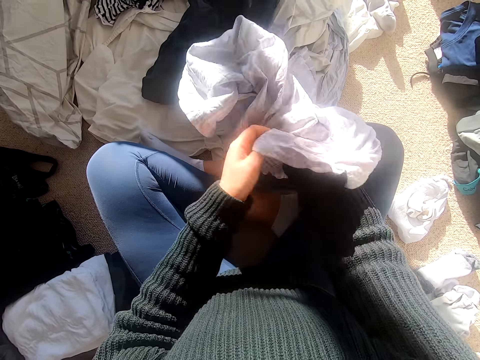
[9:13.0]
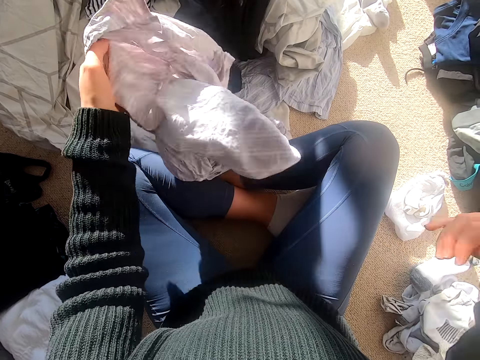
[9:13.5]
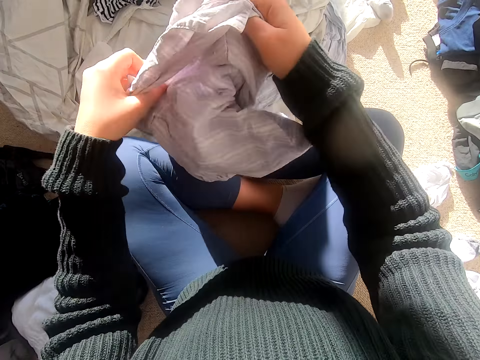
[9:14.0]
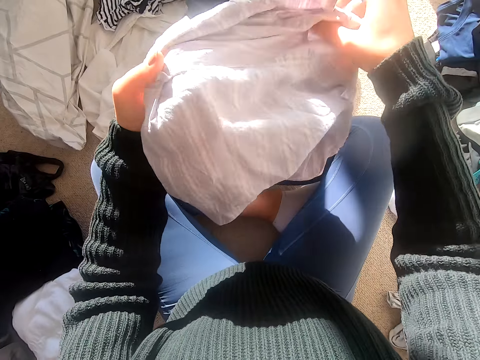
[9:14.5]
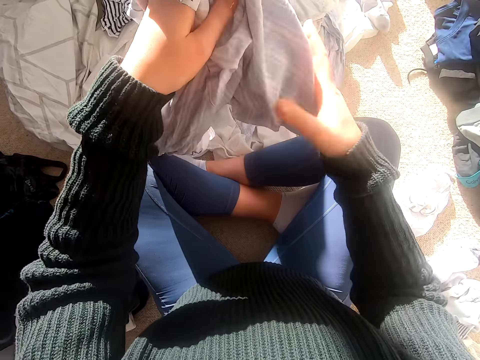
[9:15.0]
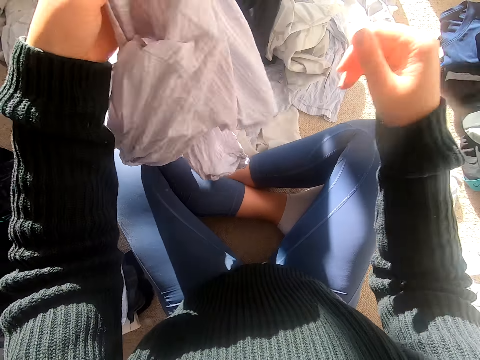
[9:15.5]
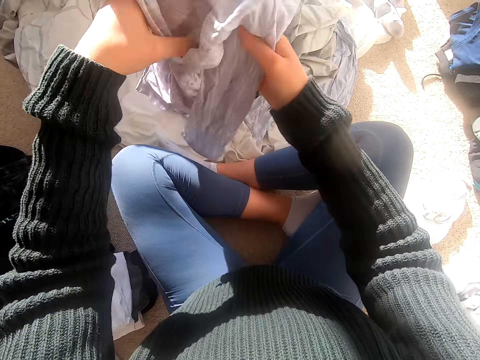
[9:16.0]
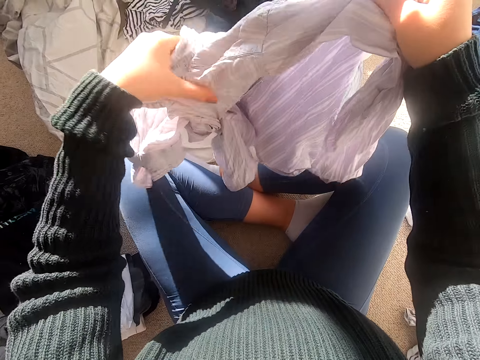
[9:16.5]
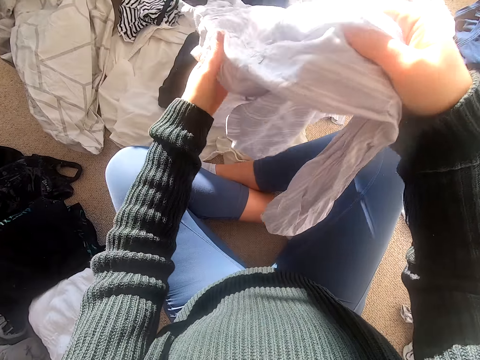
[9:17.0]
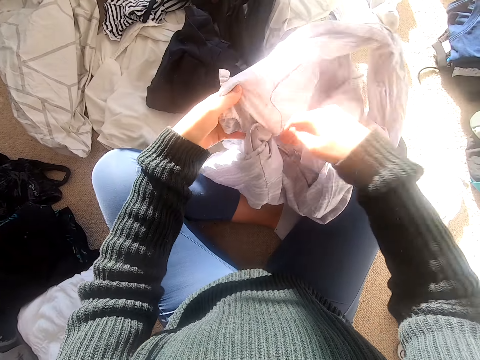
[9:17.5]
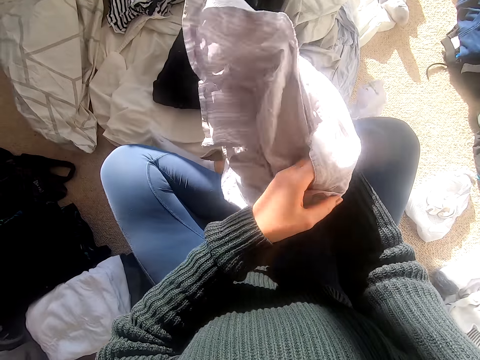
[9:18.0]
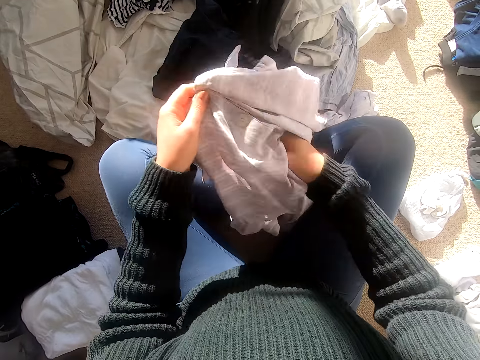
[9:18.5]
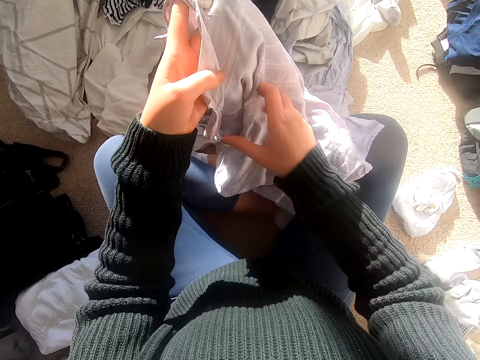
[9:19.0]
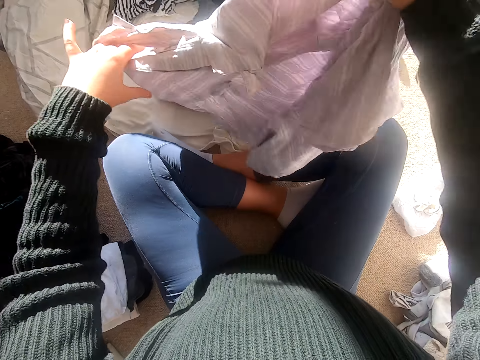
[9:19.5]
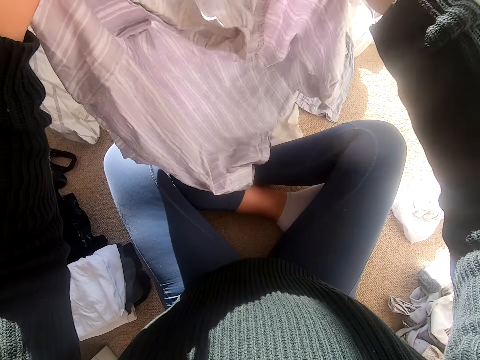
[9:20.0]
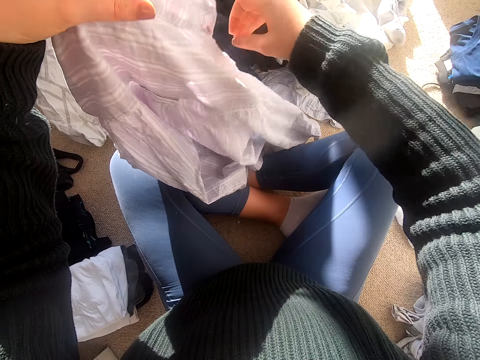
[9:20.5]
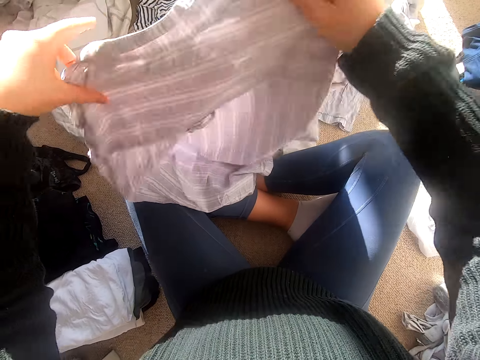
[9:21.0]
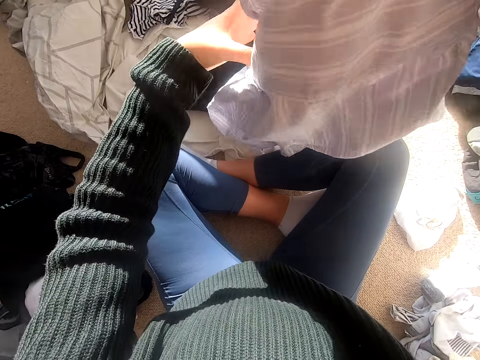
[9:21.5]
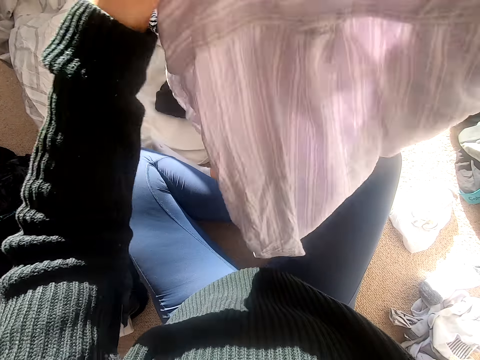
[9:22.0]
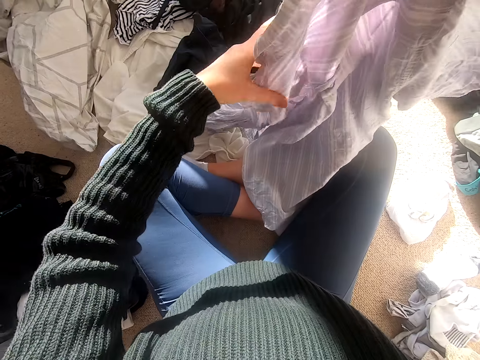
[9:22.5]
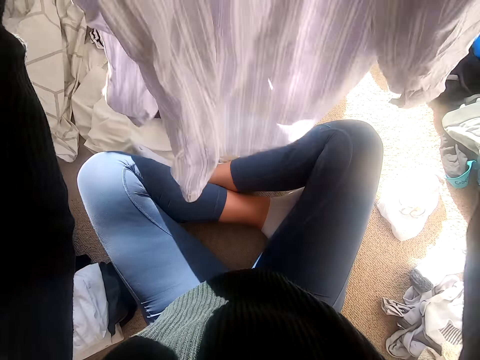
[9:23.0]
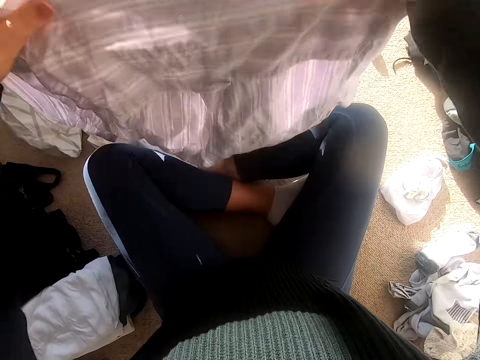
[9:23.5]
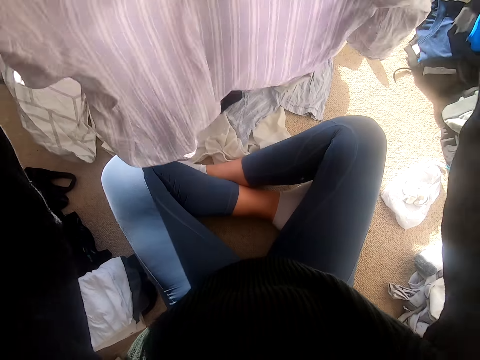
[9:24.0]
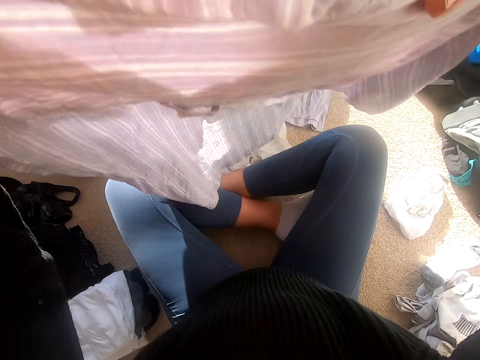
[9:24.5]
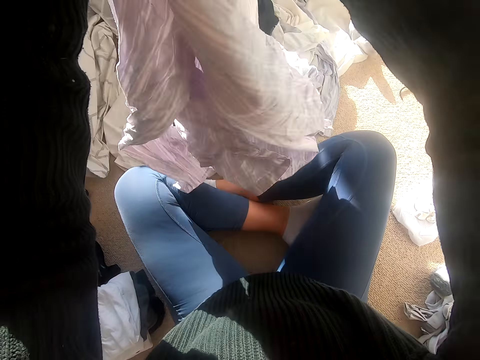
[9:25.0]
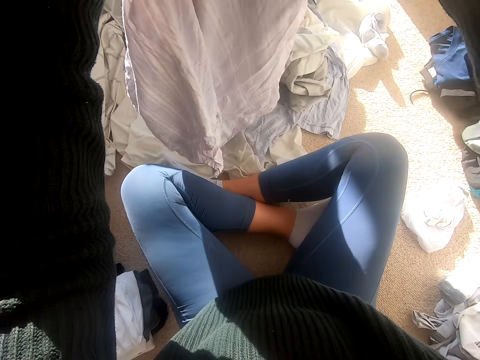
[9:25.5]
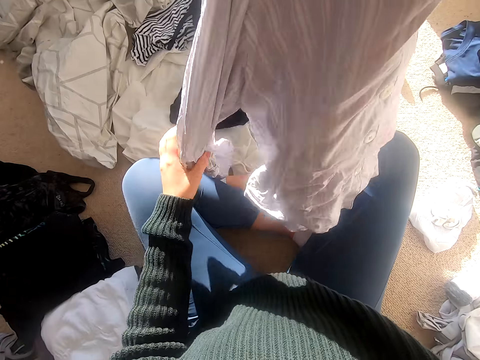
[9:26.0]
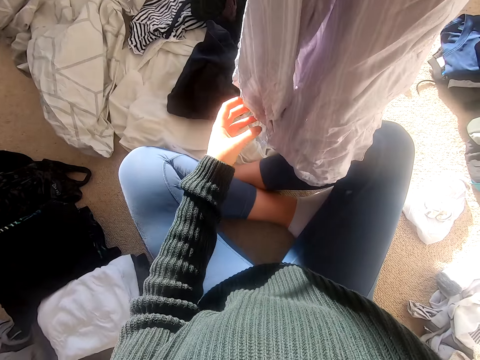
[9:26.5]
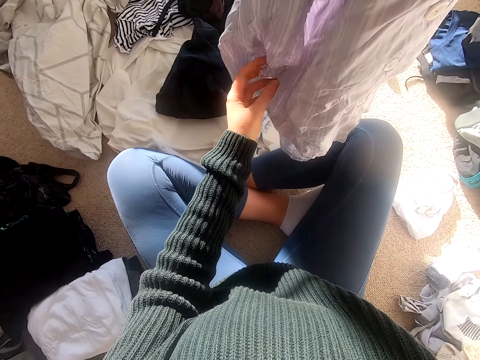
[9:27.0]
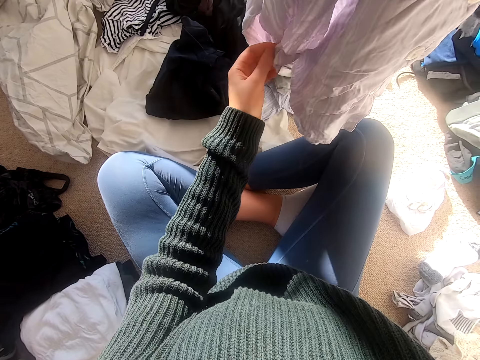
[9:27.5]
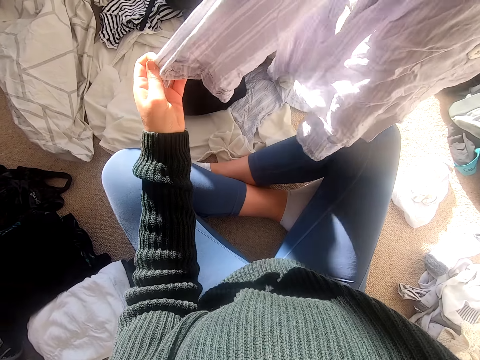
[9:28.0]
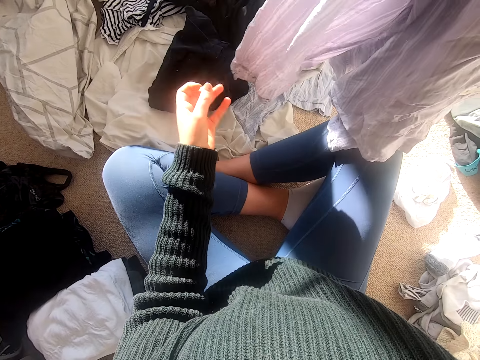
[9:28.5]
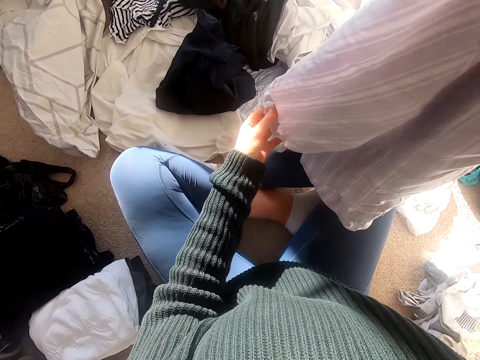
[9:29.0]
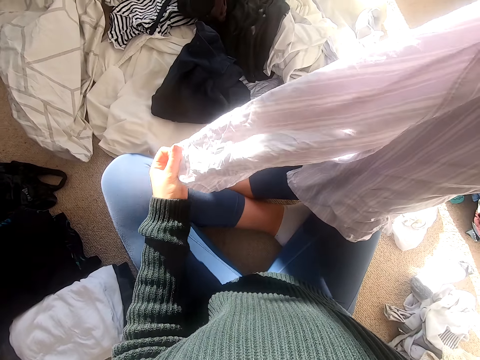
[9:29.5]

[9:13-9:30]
The camera wearer holds the shirt. They shake the cloth and fold the cloth.

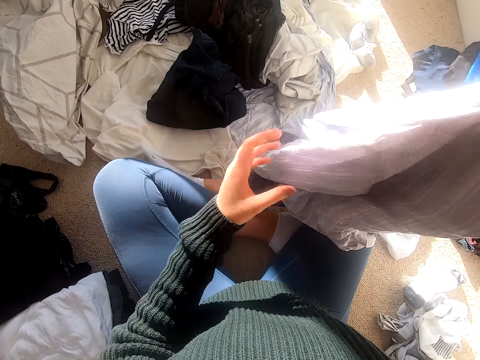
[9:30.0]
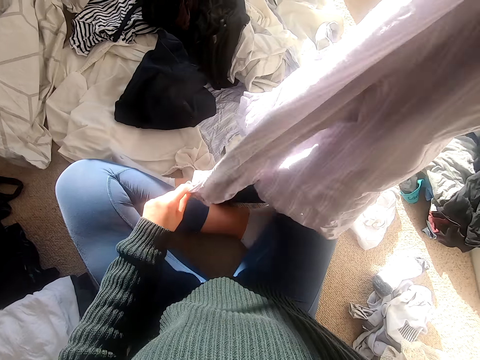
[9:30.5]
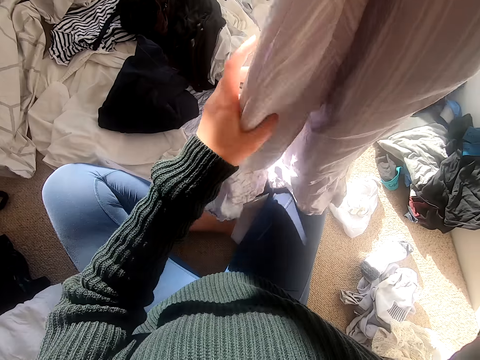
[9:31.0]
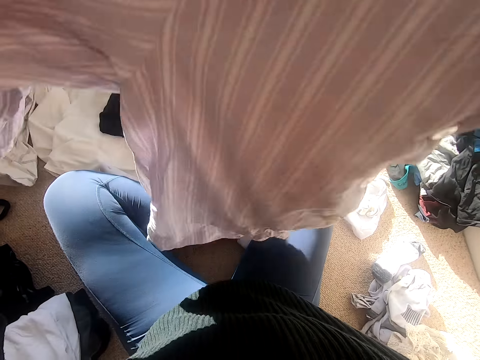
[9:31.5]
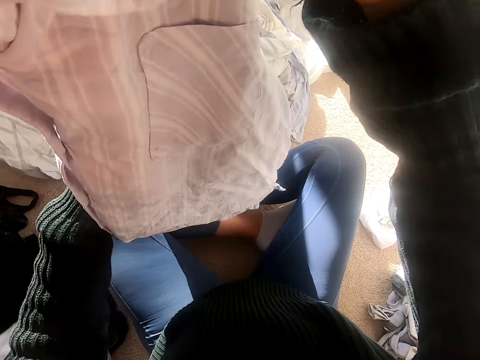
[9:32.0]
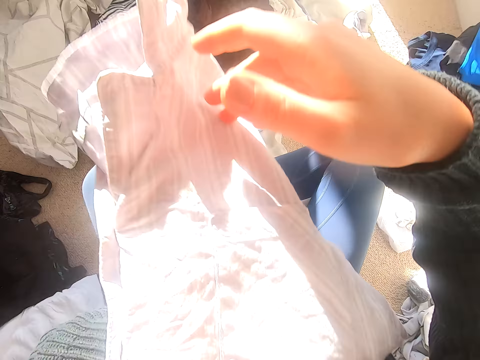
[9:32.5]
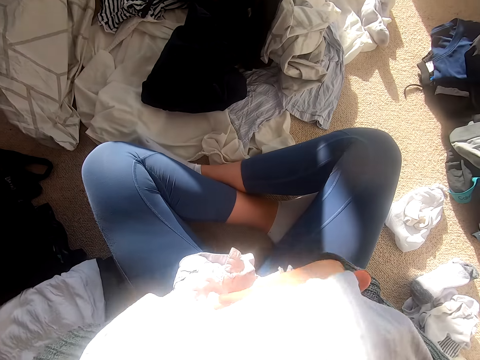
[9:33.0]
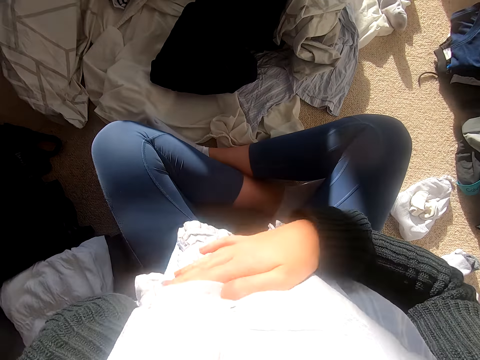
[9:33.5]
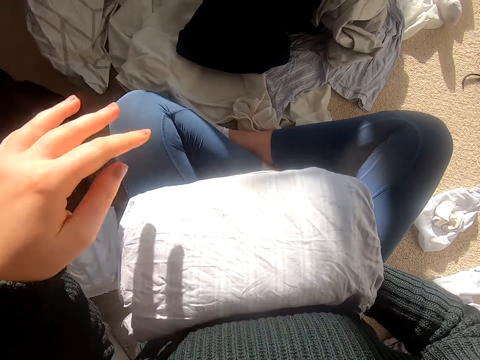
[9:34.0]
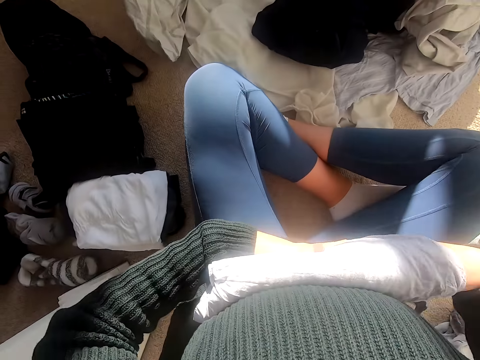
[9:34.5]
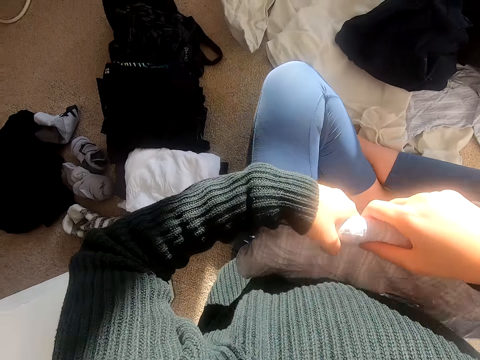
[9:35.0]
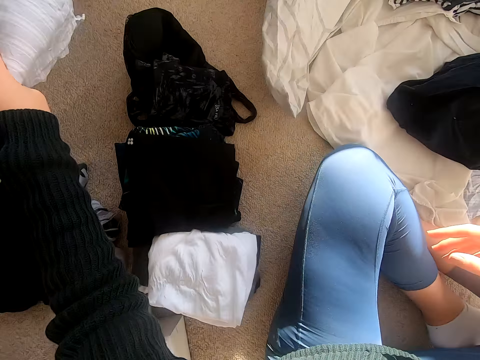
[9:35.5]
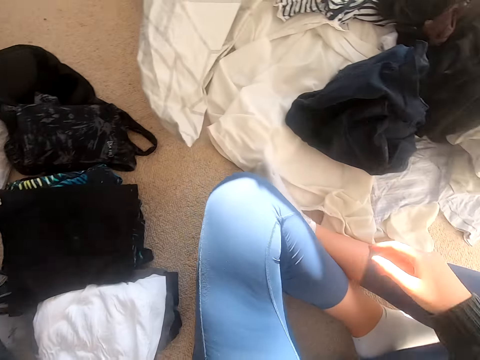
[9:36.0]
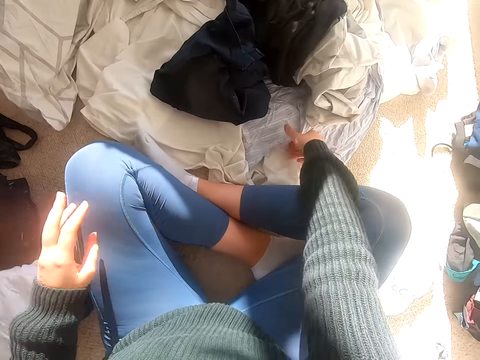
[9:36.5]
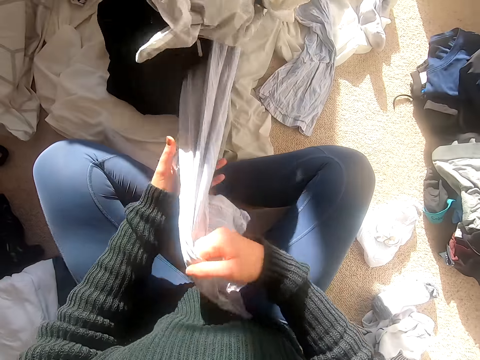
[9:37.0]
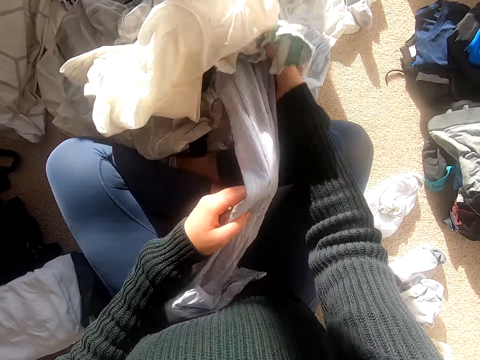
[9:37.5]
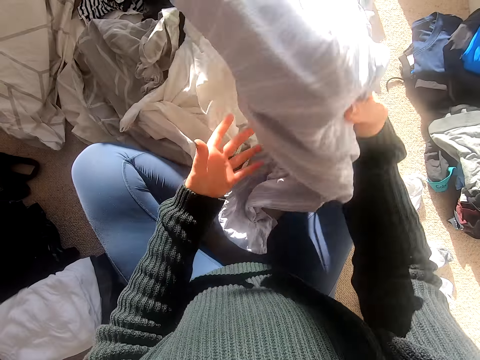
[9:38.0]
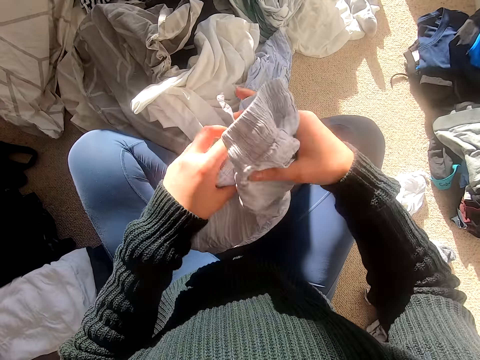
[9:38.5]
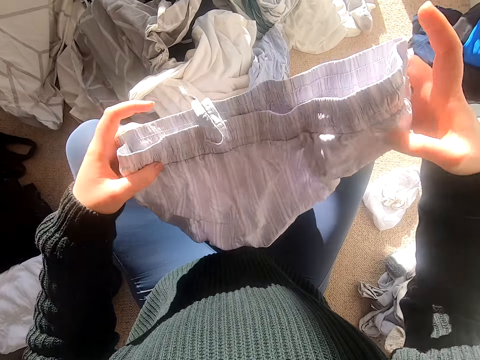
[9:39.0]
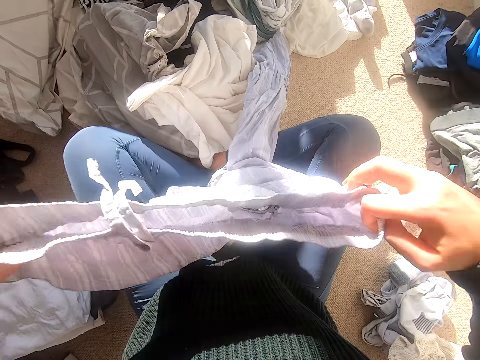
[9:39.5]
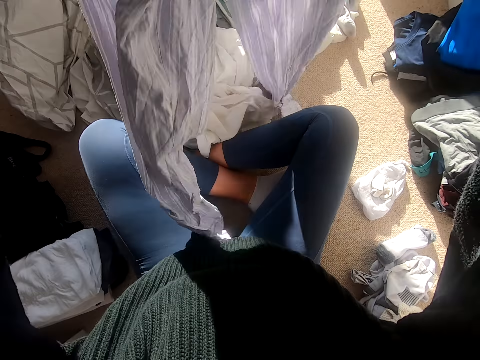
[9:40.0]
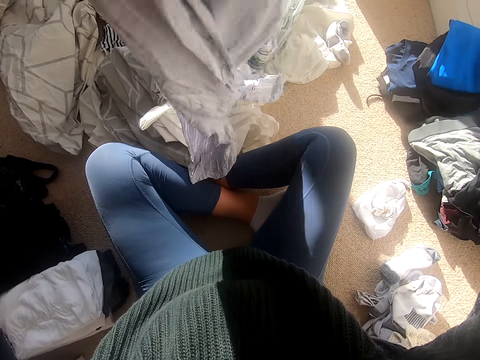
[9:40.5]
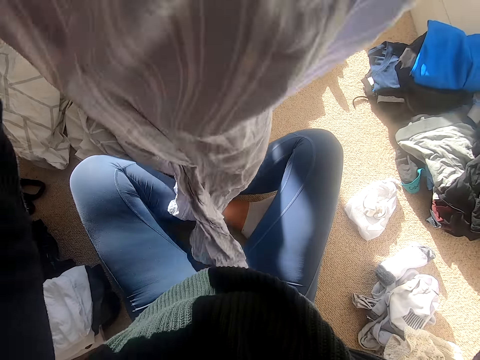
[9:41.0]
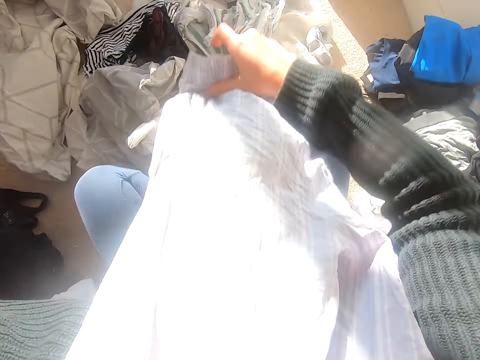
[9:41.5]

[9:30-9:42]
The camera wearer folds the shirt. They put the cloth down, pick up the cloth and fold the cloth.
